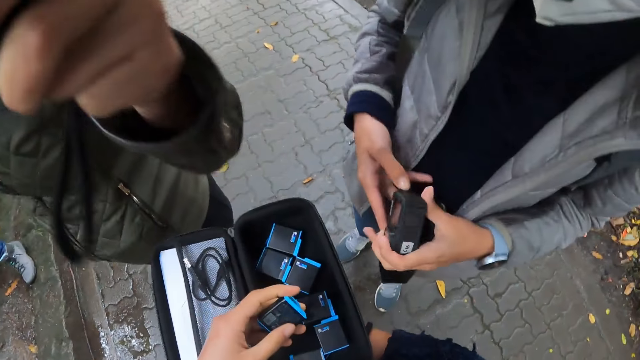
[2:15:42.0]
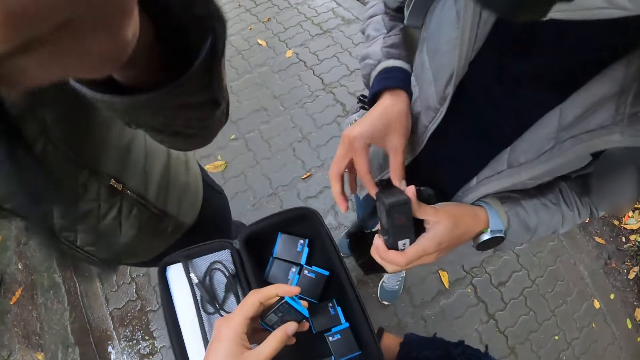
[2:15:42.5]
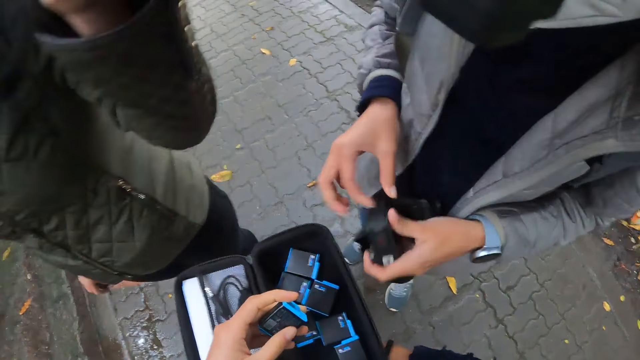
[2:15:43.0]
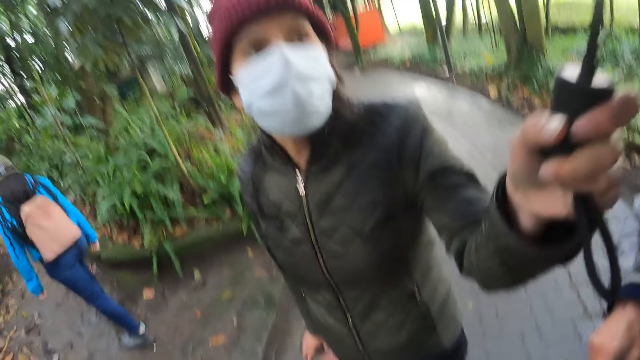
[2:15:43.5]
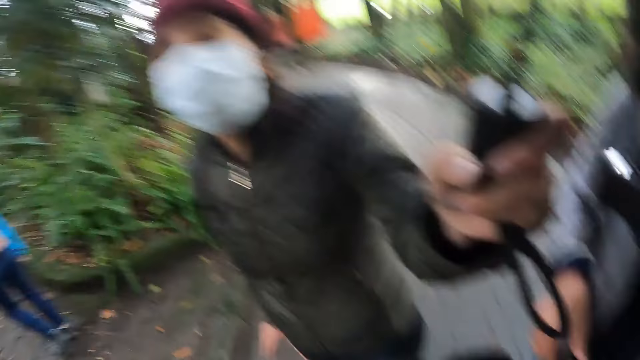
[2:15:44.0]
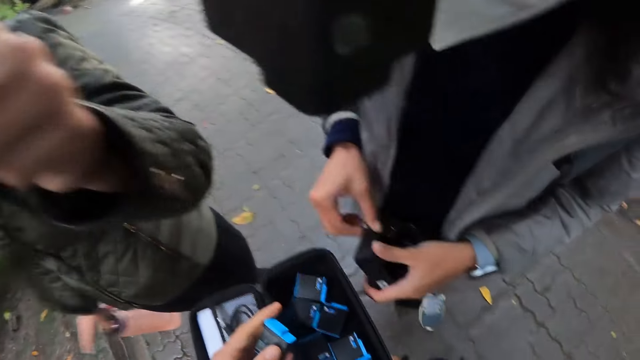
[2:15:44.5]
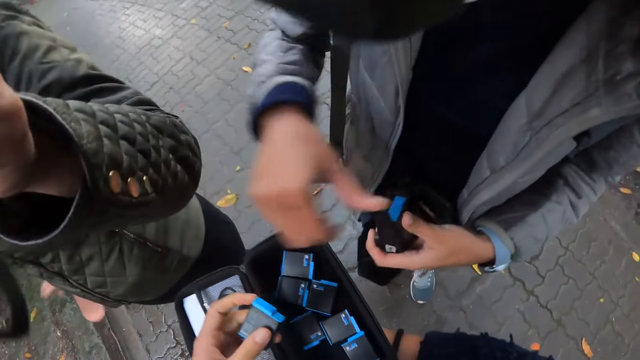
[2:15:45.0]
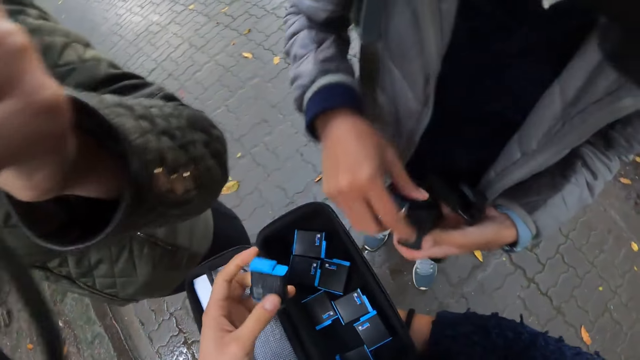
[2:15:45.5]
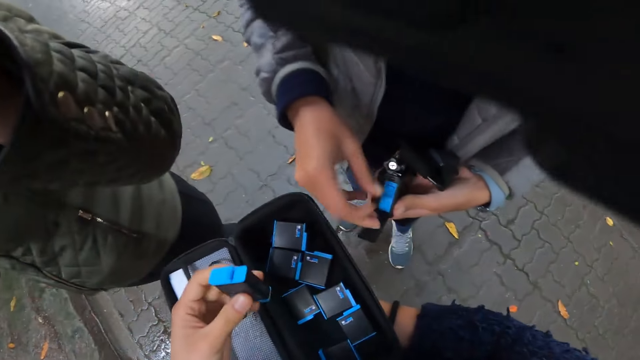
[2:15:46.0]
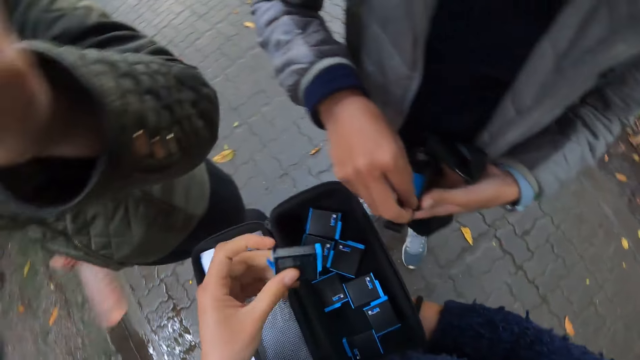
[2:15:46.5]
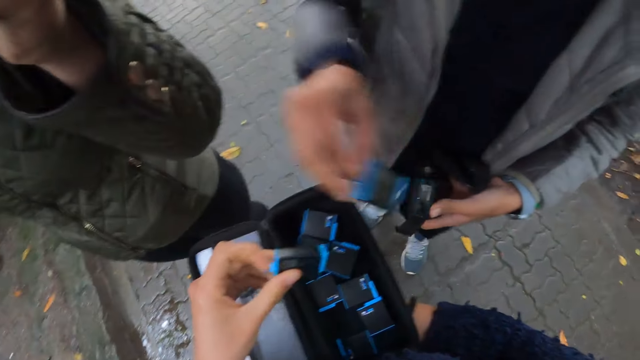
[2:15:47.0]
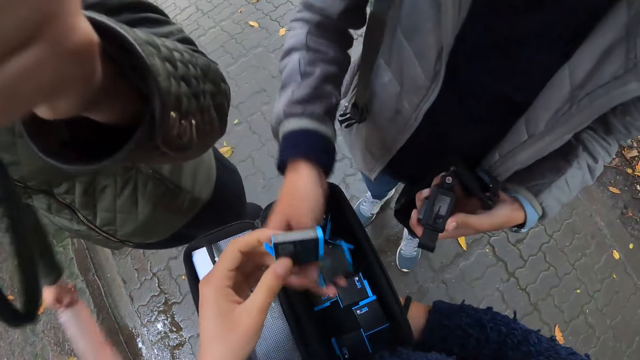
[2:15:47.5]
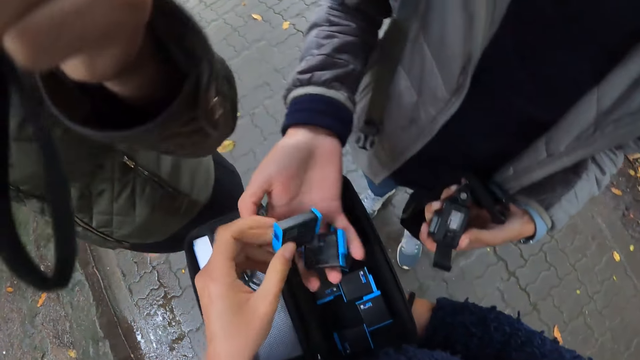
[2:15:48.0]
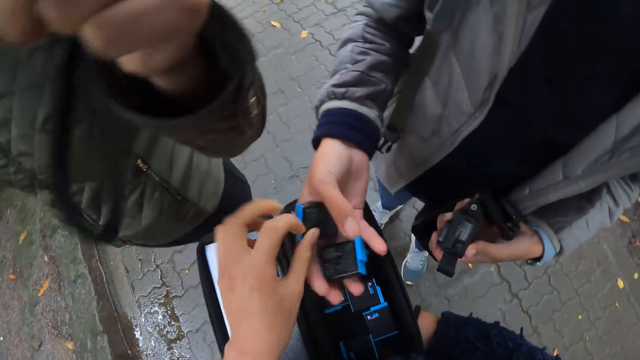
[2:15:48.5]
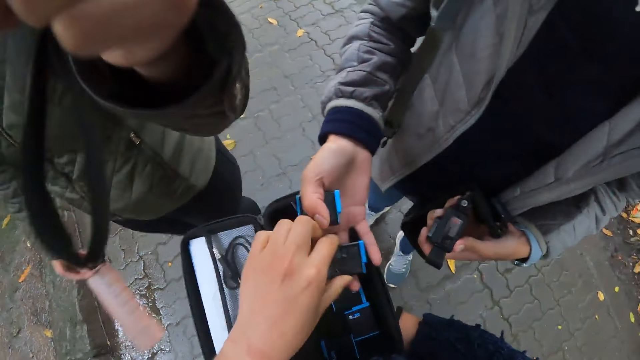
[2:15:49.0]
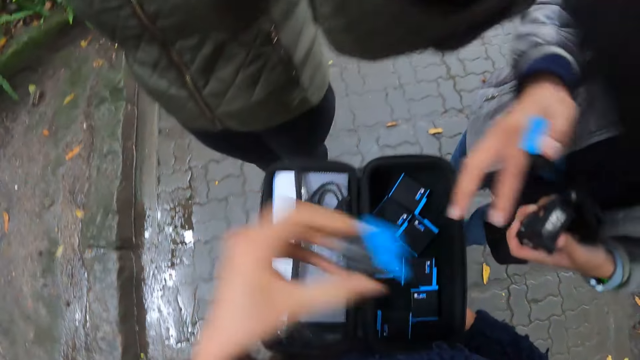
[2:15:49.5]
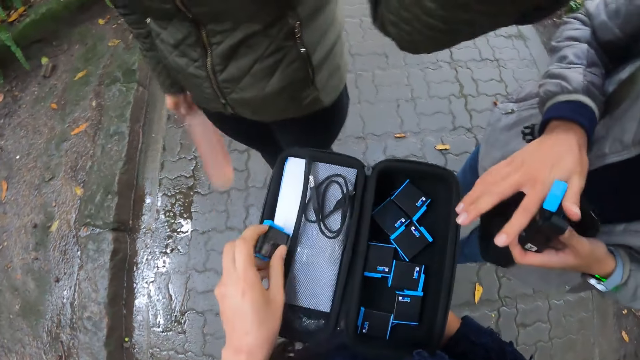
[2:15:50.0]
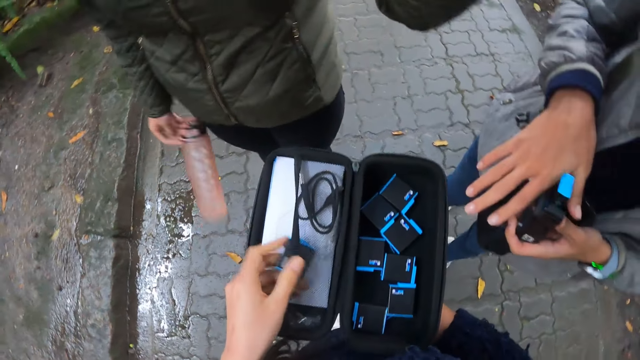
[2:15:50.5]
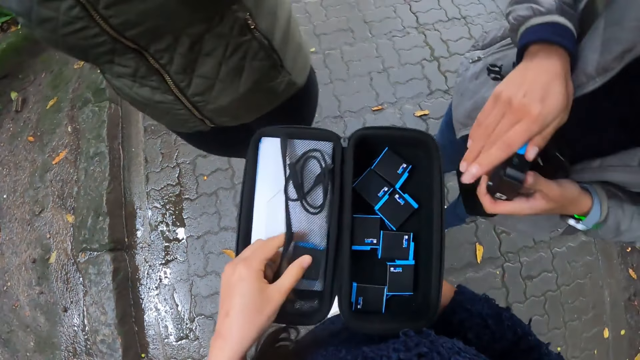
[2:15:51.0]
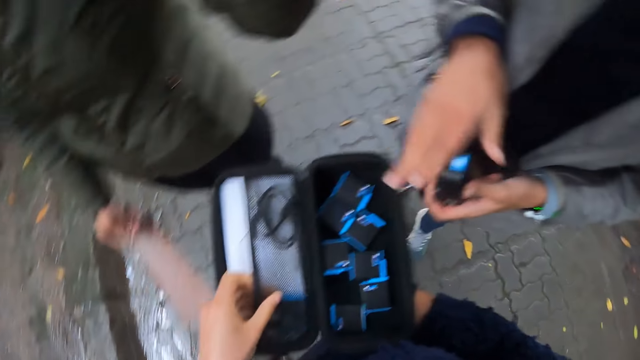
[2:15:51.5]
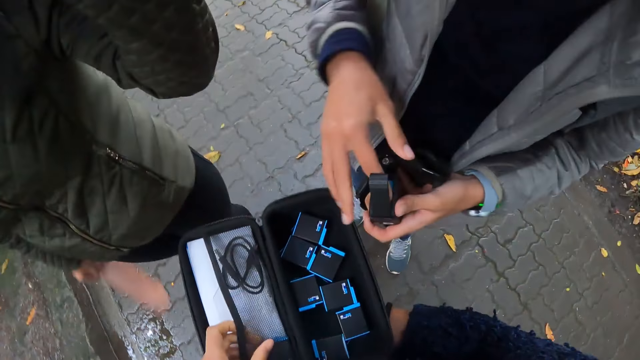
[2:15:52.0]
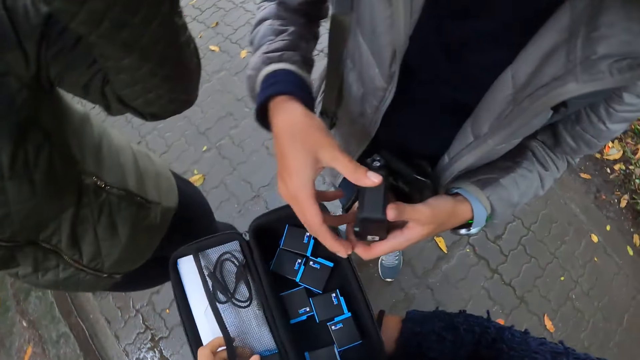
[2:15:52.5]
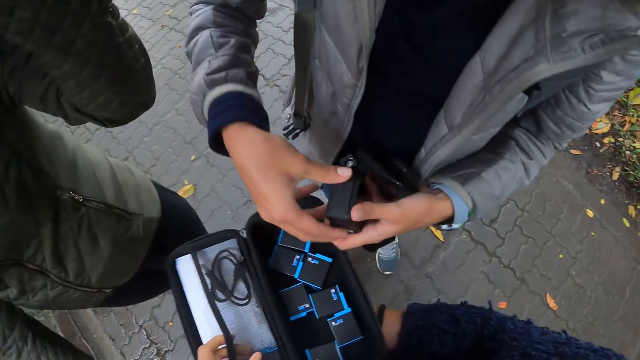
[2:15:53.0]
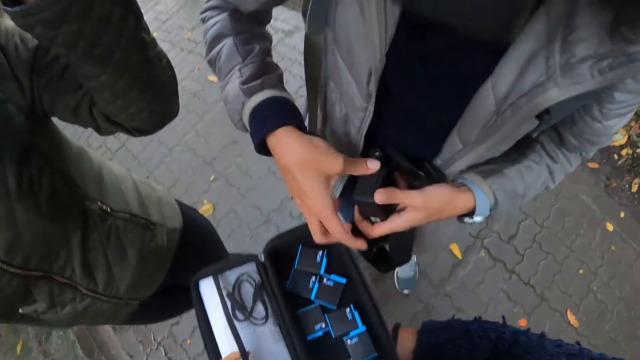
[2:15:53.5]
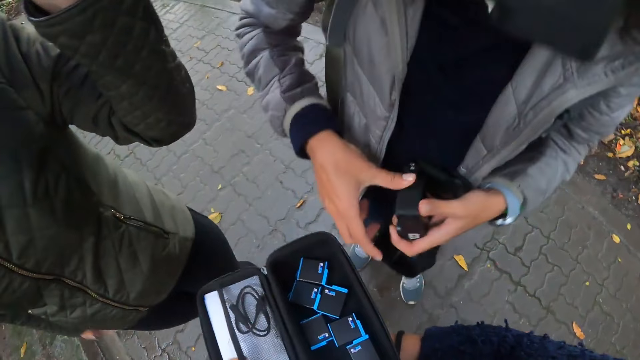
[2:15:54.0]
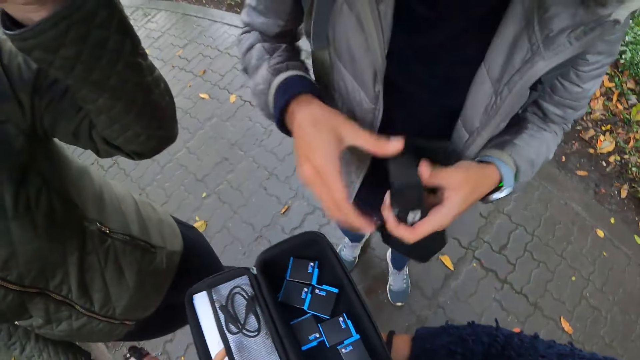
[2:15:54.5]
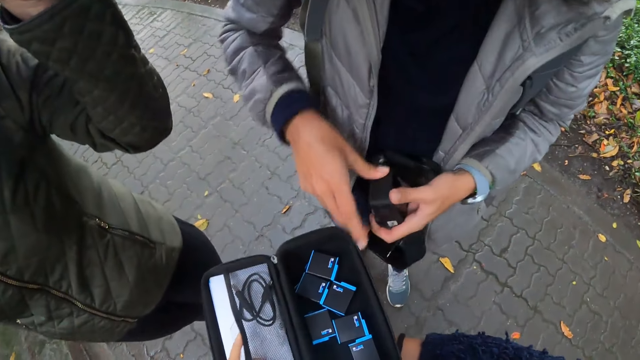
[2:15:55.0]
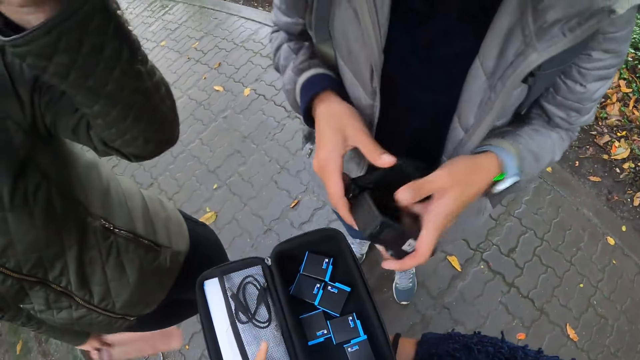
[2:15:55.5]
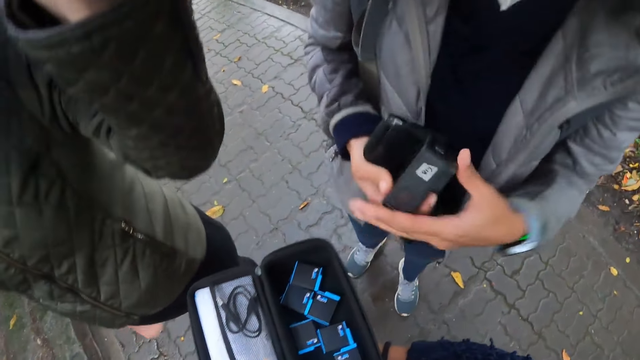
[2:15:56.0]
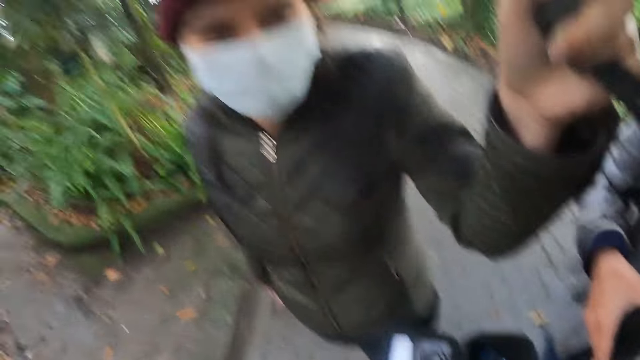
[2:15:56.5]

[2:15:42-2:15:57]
The woman opens a head camera with her right hand and removes a battery from the head camera with her right hand. The camera wearer drops the battery on the man's right hand with his left hand. He carries the battery from the man with his right hand with his left hand. The woman puts the battery into the head camera with her right hand. The camera wearer keeps the battery by the side of the purse with his left hand. The woman closes the head camera with her right hand.

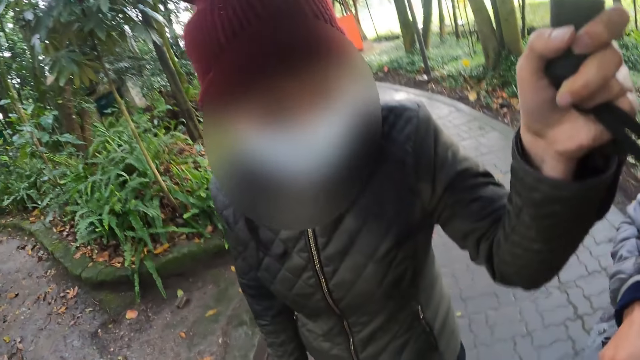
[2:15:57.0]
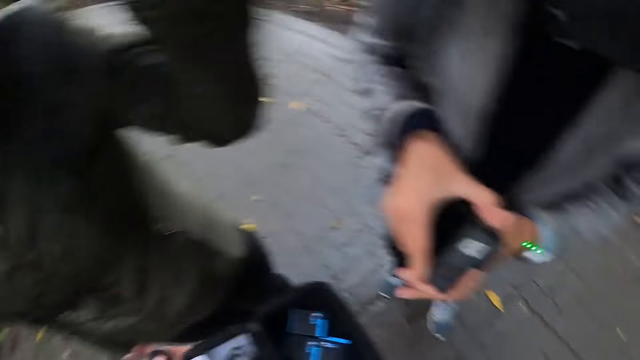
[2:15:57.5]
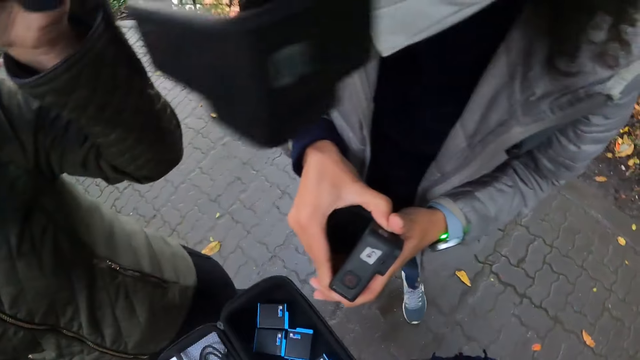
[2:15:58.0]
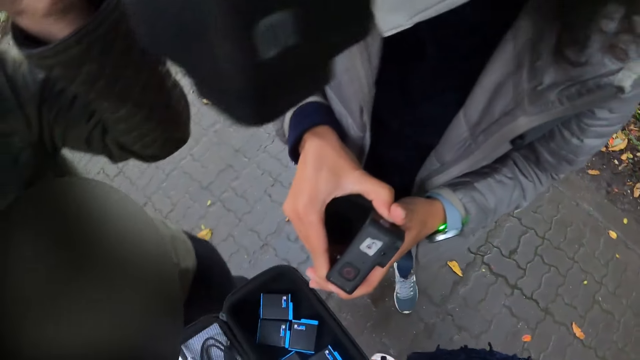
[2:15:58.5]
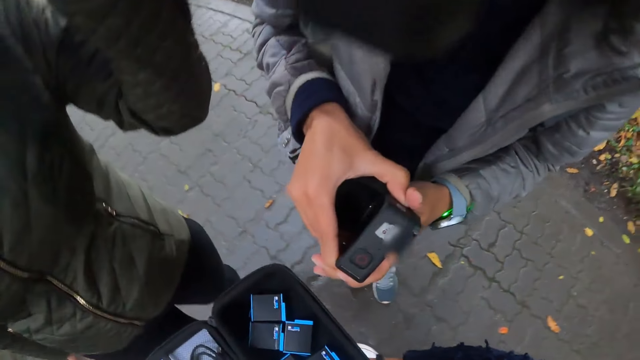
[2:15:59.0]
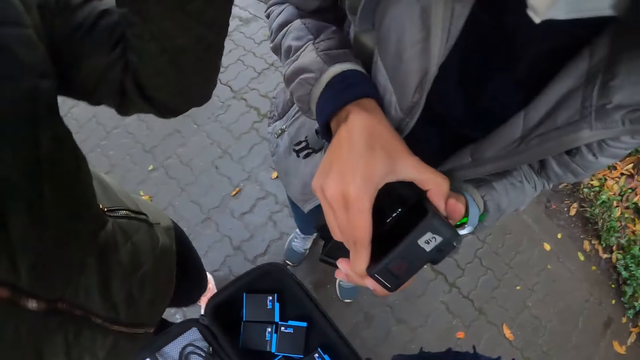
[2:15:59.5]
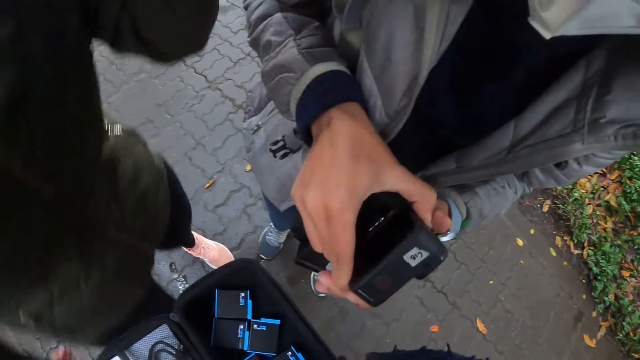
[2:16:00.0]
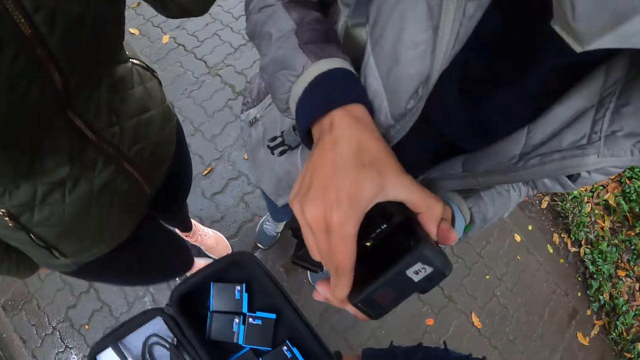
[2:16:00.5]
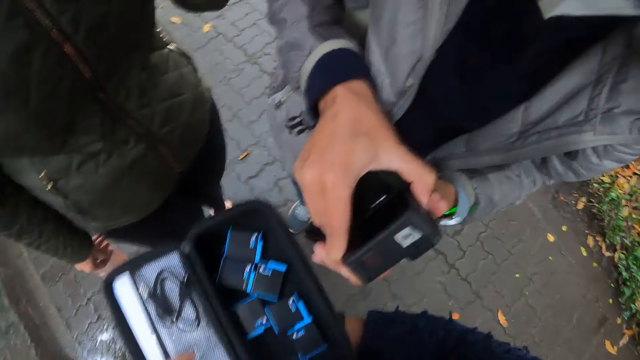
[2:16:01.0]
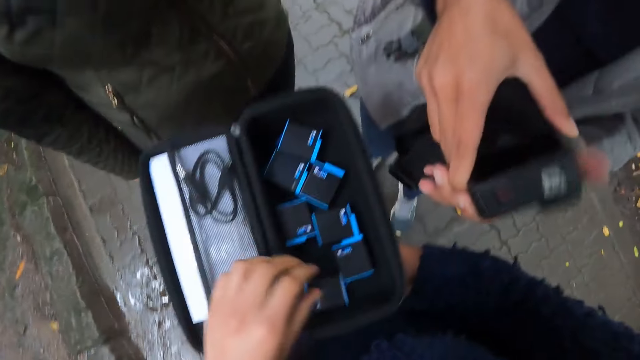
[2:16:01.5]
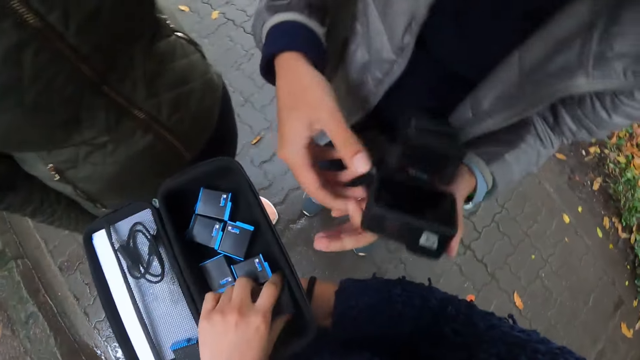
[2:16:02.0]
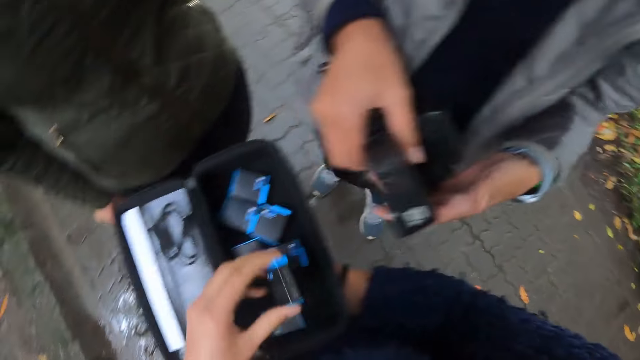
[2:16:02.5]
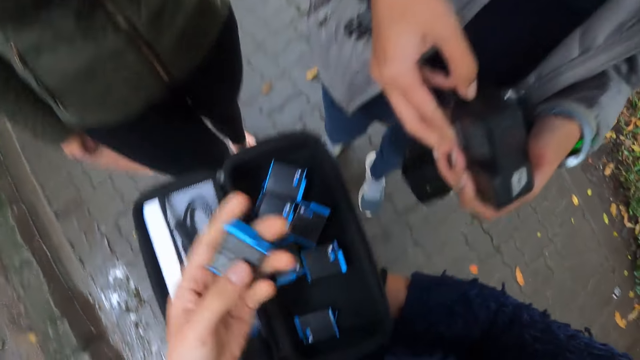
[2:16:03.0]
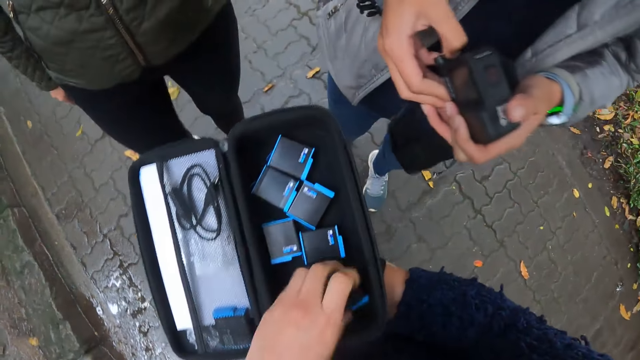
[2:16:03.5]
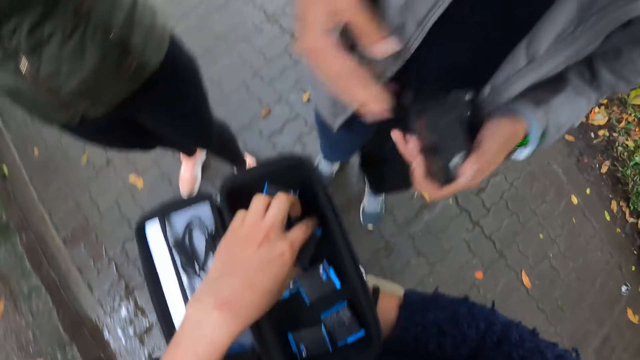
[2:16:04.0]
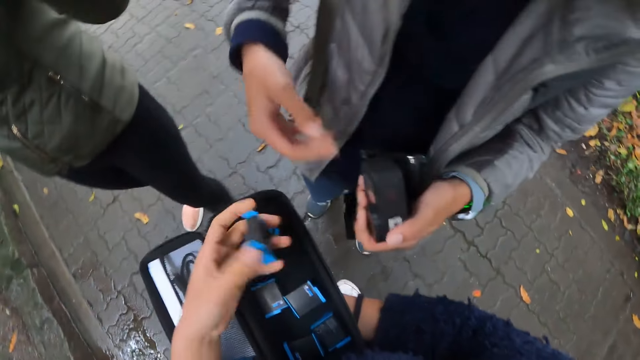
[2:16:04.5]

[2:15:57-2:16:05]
The camera wearer carries a battery with his left hand from the purse. He holds the battery. He drops the battery into the purse with his left hand. He carries a battery with his left hand from the purse.
